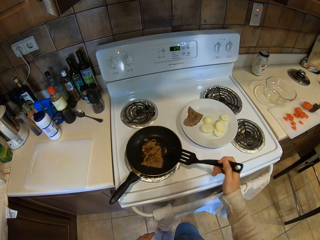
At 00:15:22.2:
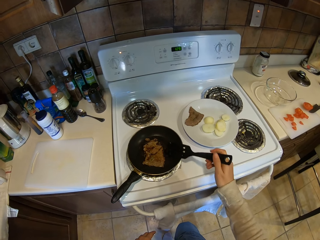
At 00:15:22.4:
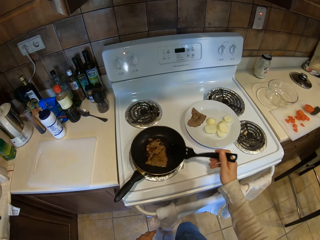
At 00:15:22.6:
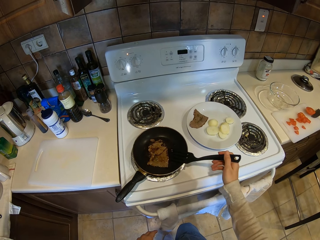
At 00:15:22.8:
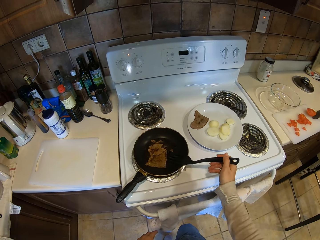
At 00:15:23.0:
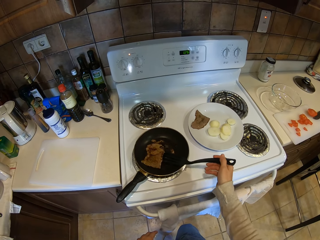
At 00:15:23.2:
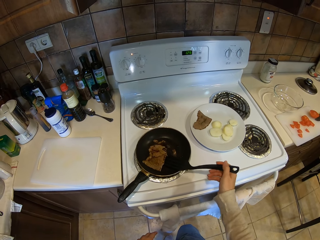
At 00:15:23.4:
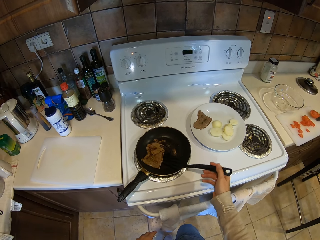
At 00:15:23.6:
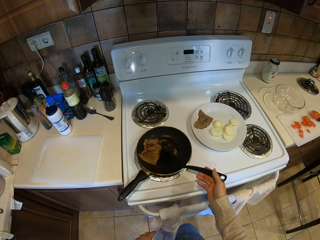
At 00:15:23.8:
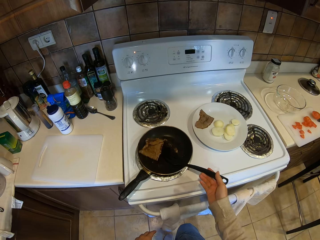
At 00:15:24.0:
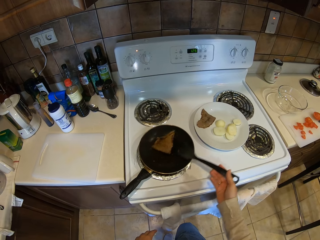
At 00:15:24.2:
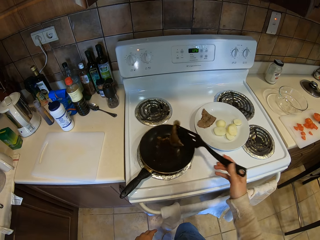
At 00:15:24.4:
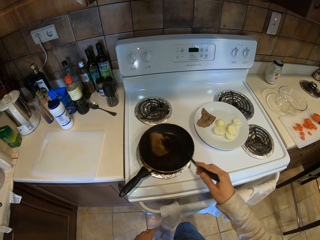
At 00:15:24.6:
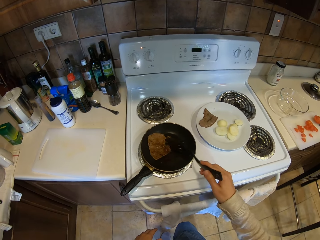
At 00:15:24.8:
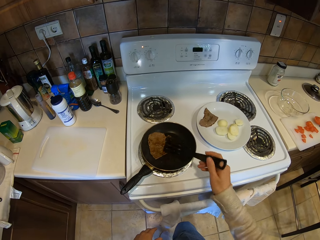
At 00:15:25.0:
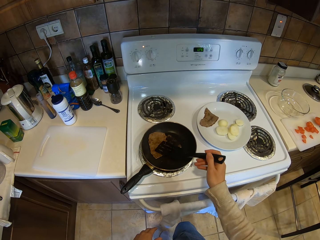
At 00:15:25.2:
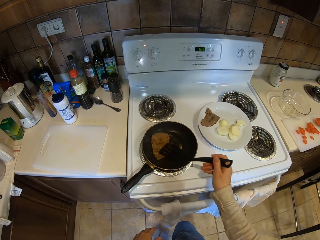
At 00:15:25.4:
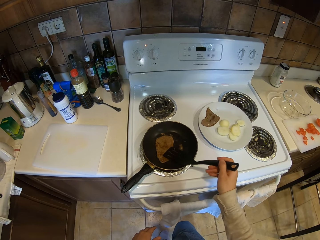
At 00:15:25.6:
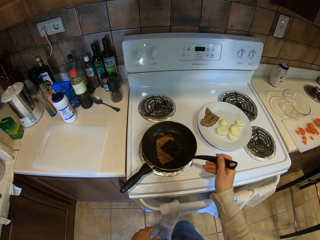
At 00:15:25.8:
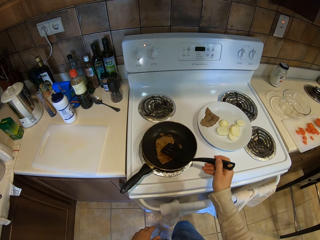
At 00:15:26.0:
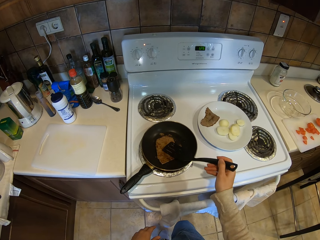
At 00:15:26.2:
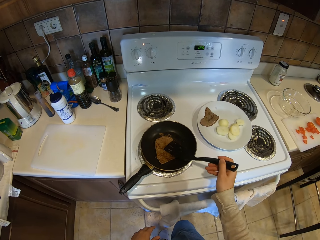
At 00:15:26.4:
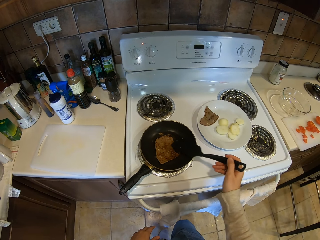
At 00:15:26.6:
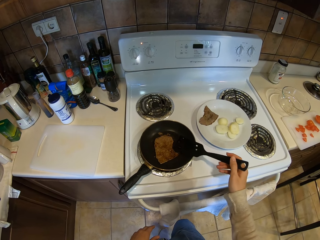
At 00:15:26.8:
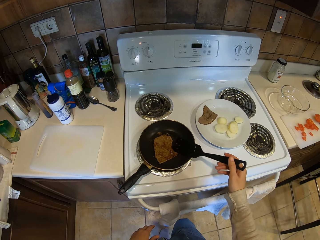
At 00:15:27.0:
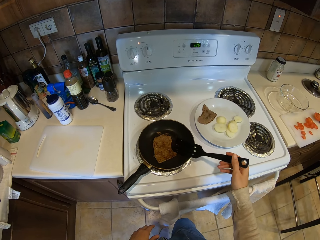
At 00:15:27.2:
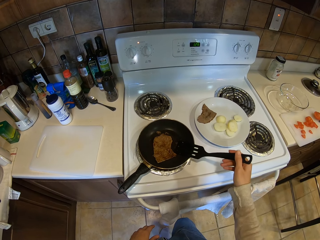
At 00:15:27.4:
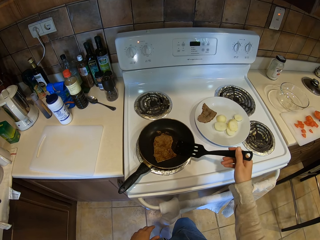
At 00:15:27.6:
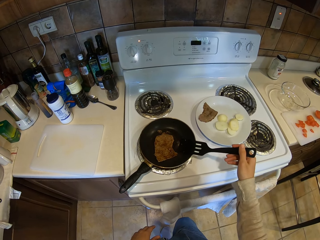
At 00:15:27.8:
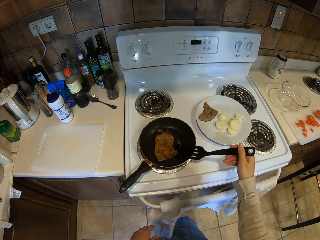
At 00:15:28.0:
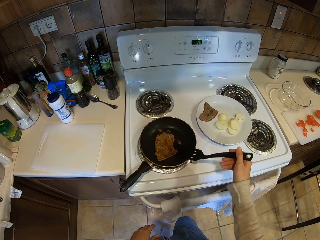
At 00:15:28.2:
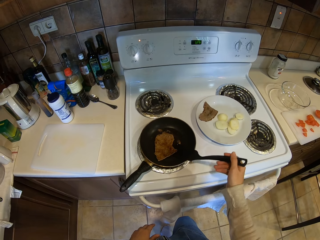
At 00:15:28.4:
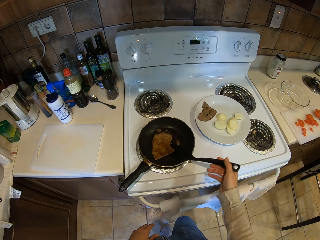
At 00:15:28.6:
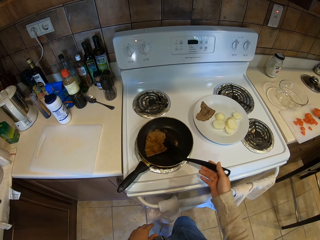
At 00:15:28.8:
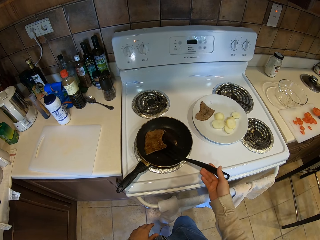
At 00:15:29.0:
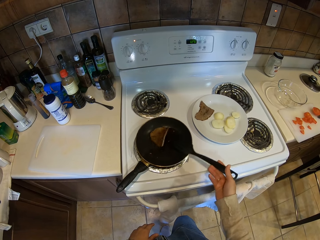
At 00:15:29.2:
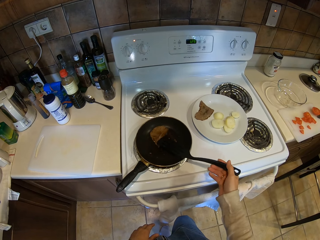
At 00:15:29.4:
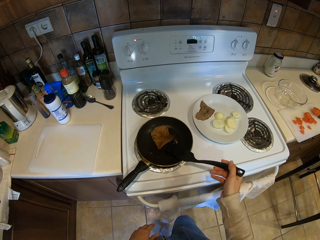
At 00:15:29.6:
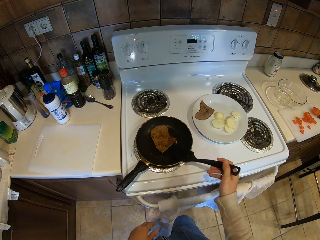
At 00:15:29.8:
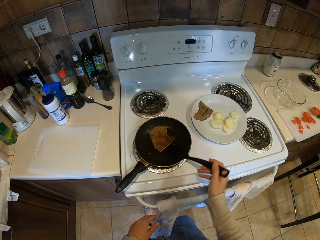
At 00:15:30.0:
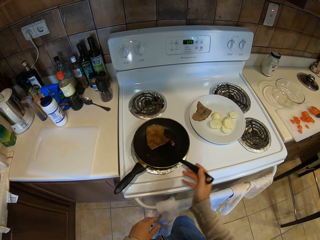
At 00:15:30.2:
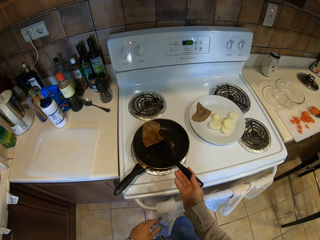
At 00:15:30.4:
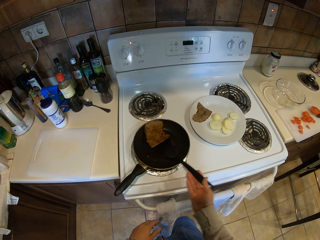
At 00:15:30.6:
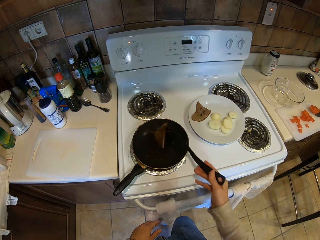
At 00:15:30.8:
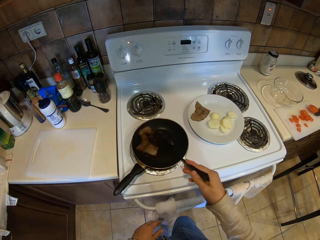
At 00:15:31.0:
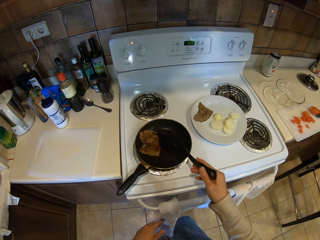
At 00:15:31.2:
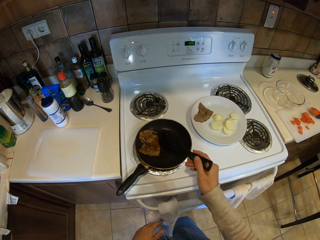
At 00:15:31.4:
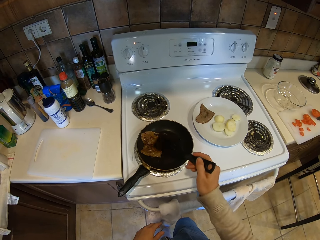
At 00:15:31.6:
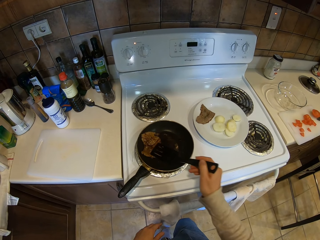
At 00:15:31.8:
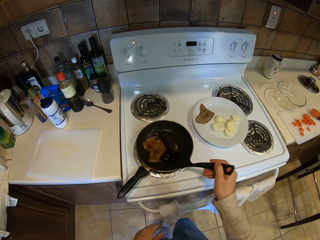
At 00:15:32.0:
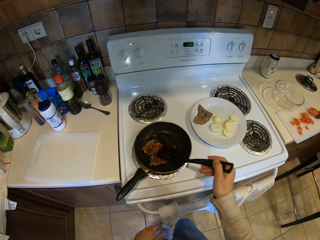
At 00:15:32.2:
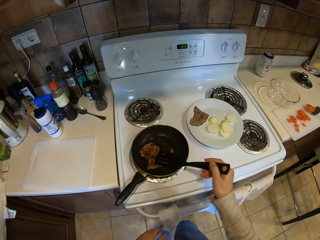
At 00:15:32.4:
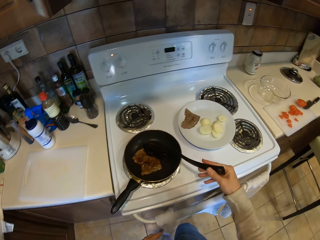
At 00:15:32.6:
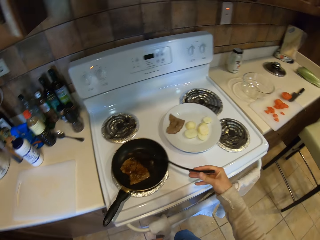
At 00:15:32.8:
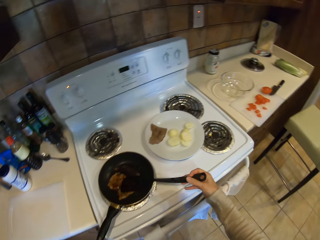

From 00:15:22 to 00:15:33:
The camera wearer turns the meat with the spoon. They move the meat with the spoon. They turn the meat with the spoon. They move the meat with the spoon.

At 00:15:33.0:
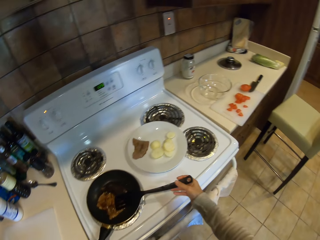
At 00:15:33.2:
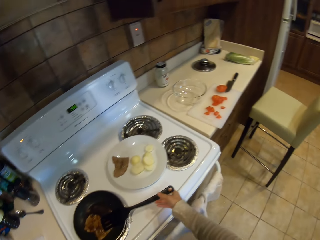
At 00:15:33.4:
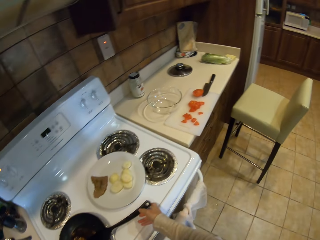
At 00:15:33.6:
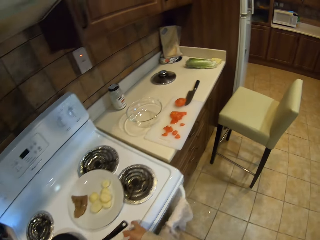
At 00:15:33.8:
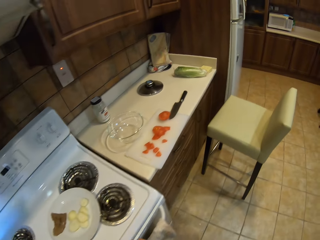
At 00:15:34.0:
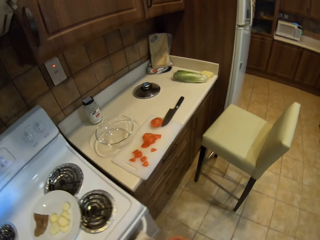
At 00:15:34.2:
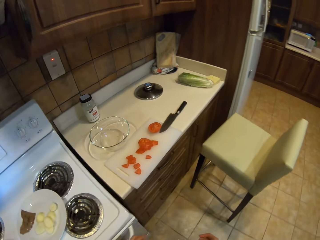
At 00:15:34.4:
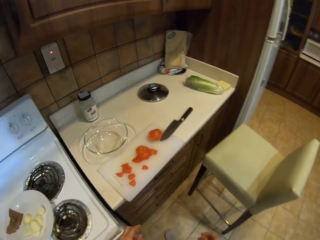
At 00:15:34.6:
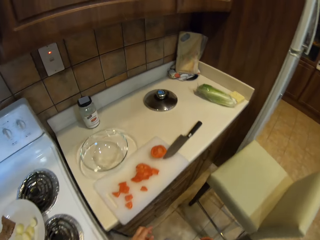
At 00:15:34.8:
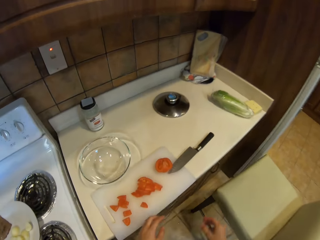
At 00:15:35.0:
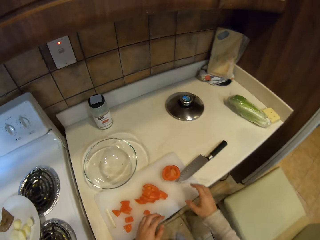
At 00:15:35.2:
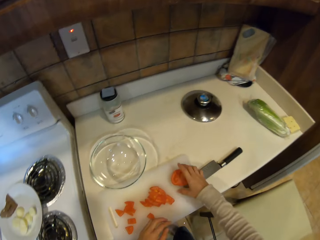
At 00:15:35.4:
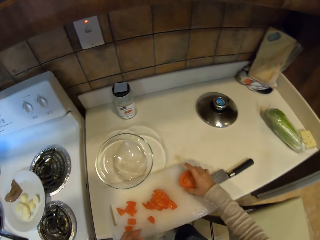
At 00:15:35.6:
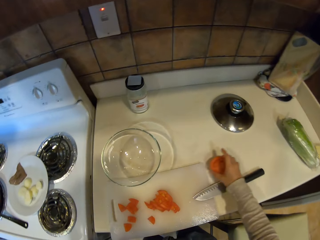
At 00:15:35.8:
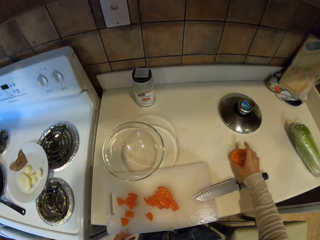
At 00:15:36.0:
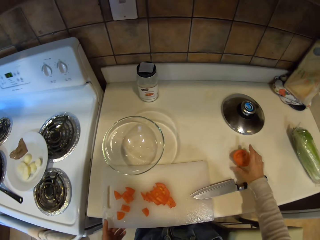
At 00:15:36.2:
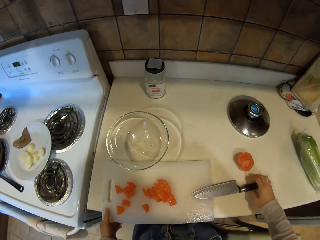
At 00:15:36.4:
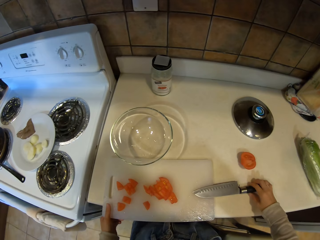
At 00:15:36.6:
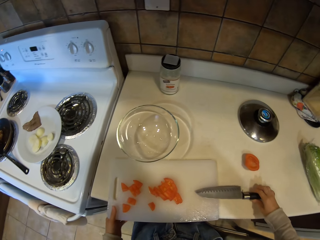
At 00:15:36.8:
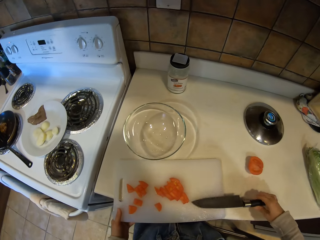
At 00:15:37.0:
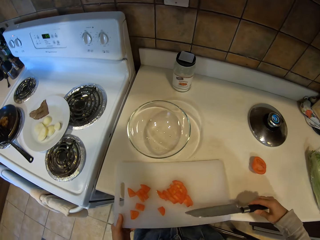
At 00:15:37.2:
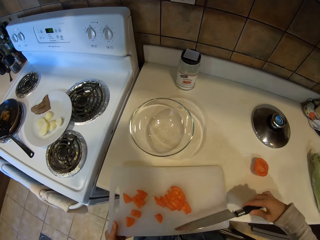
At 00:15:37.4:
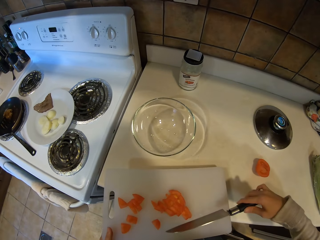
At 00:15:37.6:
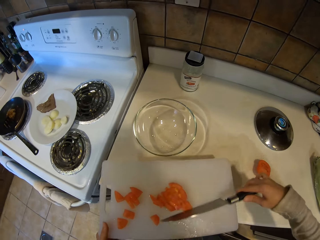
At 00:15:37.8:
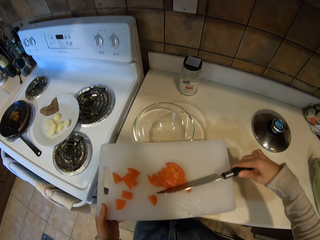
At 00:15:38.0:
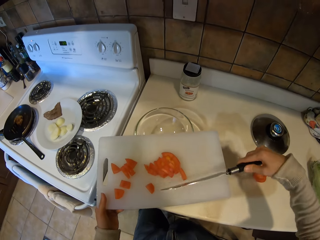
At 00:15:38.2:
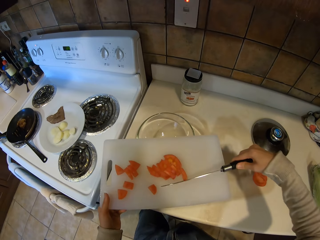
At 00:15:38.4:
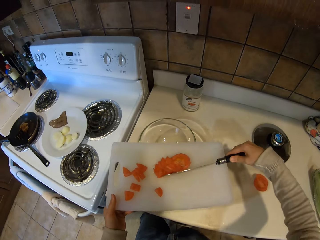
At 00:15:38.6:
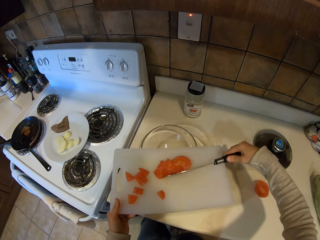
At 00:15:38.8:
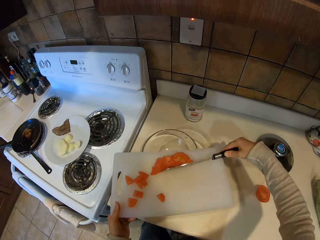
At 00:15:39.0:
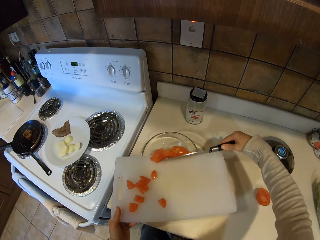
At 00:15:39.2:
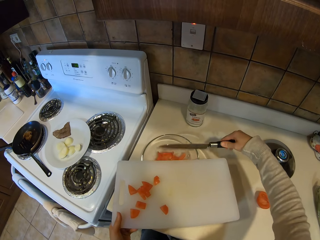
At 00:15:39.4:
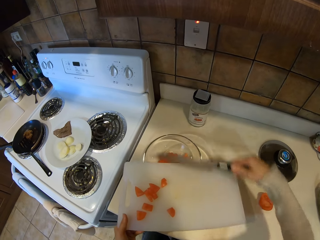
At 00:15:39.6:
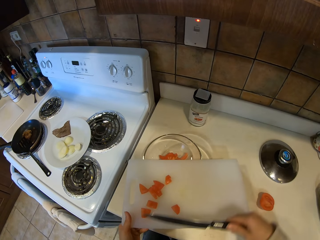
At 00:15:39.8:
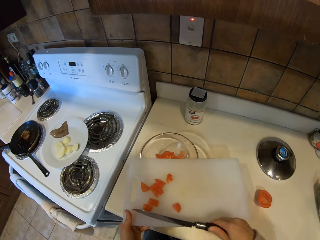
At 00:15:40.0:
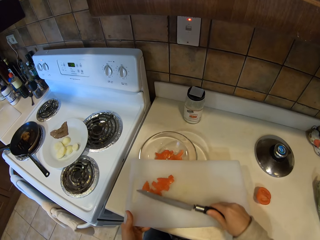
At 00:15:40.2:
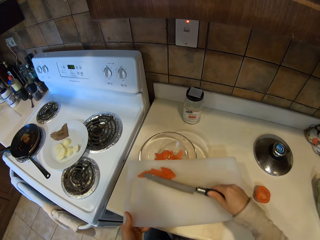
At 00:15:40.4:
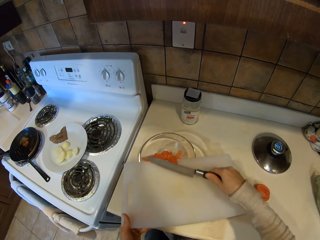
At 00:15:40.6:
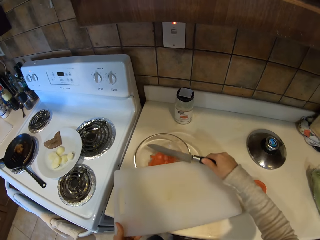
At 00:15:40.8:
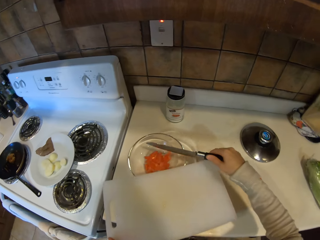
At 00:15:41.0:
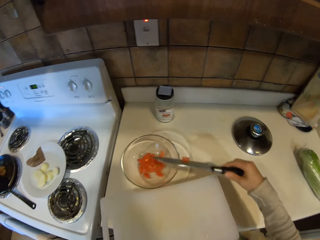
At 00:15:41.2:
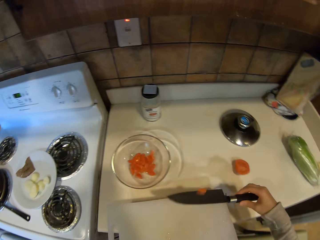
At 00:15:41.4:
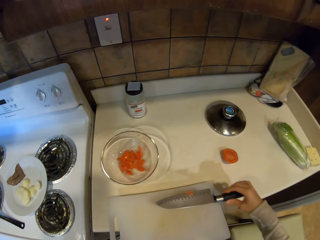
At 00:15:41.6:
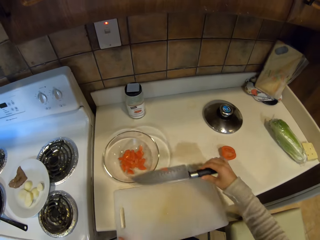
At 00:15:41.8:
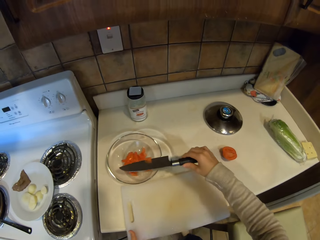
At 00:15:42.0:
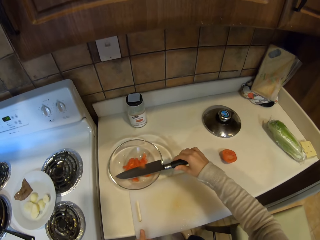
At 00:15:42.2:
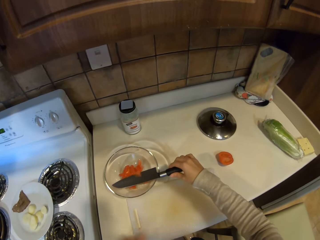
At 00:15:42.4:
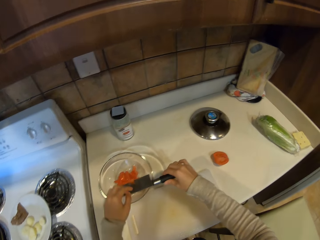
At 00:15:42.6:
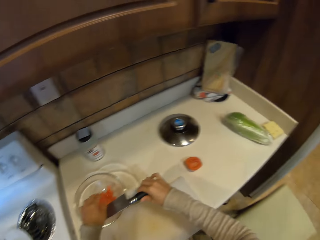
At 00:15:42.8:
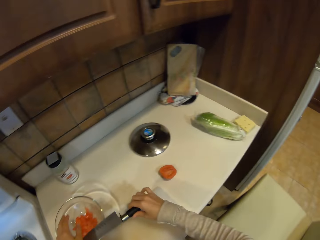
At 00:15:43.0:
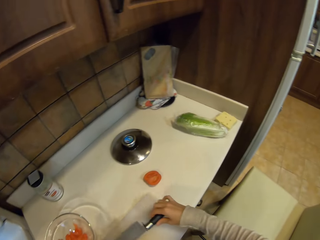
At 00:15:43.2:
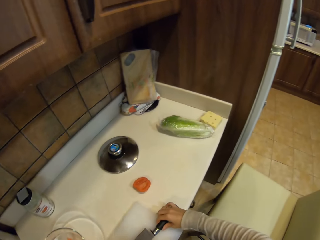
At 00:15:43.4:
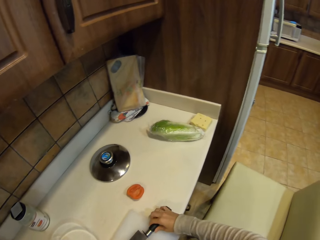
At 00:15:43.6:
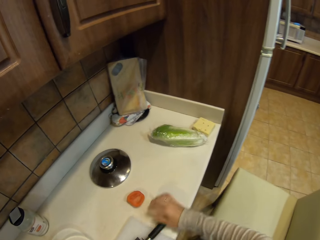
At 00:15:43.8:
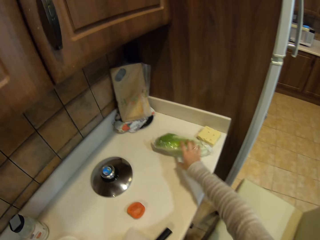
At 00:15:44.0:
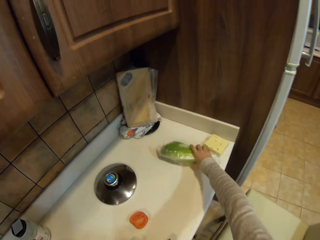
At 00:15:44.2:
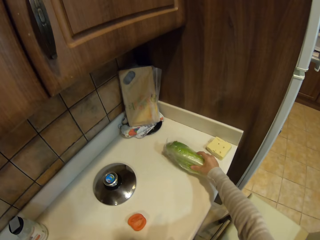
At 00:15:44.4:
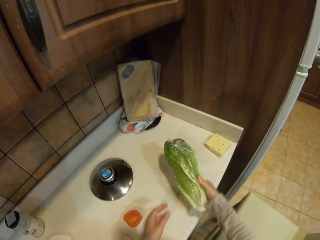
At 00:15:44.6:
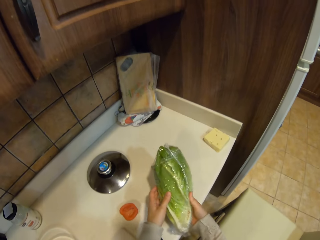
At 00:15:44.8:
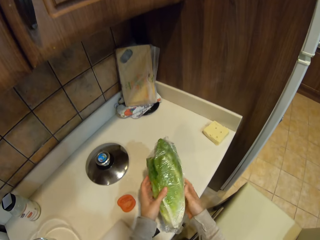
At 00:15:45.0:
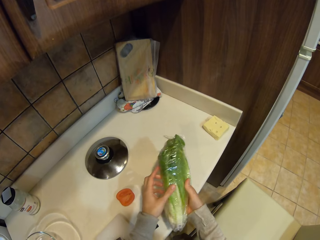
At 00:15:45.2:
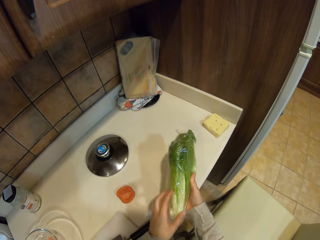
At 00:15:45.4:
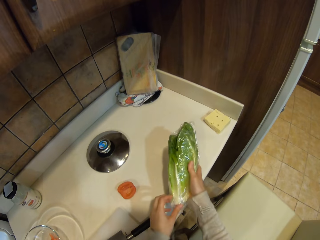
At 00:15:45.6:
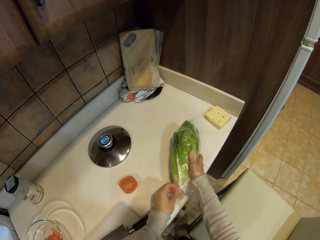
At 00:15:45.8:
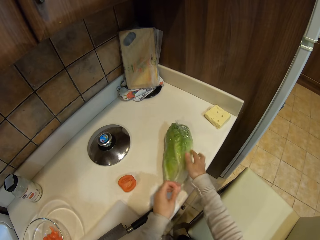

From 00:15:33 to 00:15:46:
The camera wearer puts the spoon on the pan. They step forward. They pick up the tomato. They put the tomato on the table. They move the chopping board. They pick up the knife. They pick up the chopping board. They put the tomato pieces in the bowl. They put the chopping board down. They put the tomato in the bowl. They put the knife on the chopping board. They pick up the spinach. They put the spinach down.
